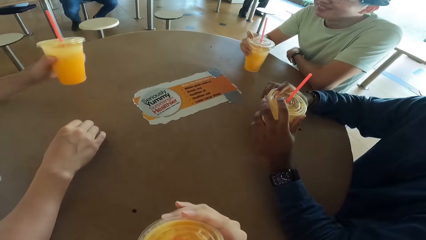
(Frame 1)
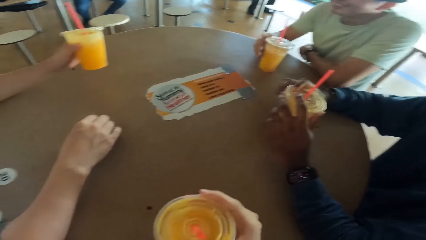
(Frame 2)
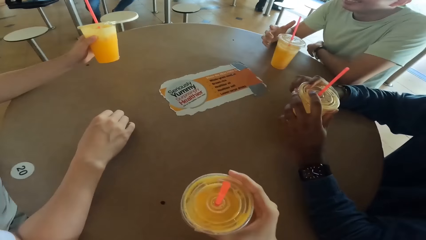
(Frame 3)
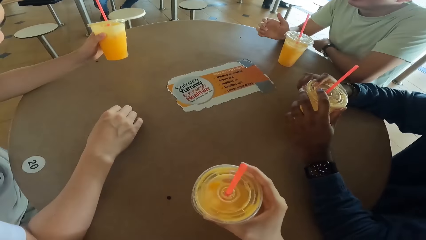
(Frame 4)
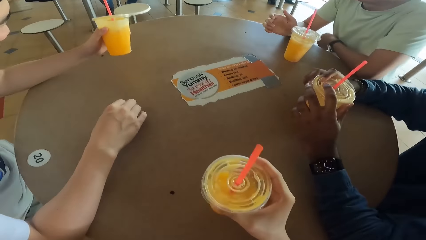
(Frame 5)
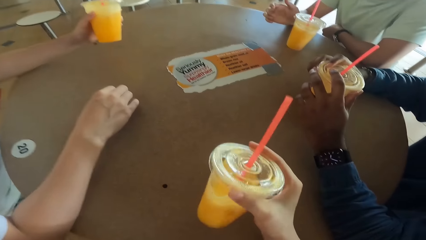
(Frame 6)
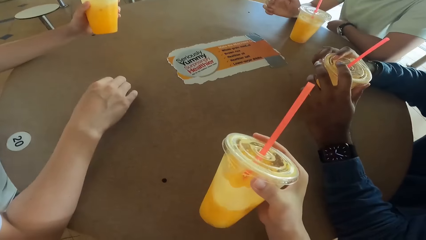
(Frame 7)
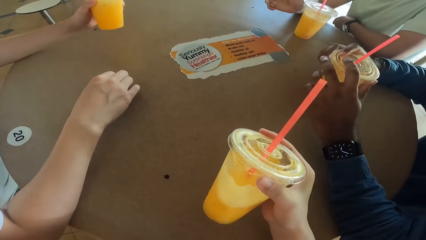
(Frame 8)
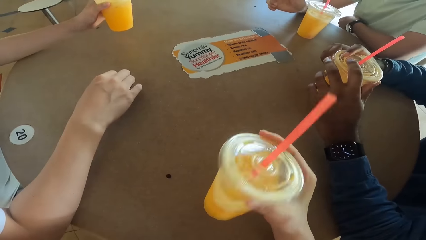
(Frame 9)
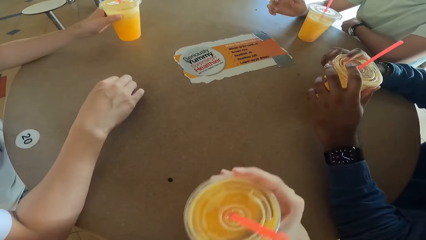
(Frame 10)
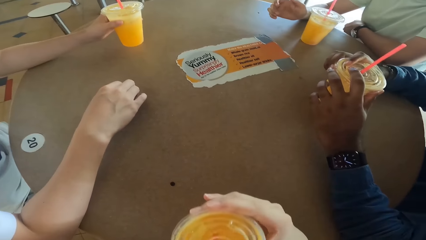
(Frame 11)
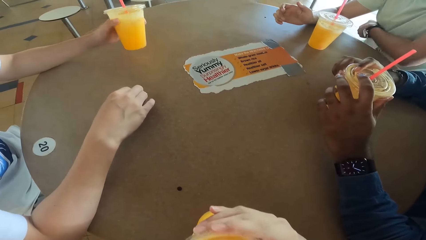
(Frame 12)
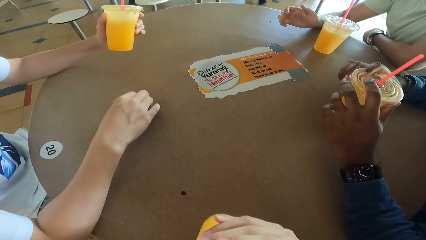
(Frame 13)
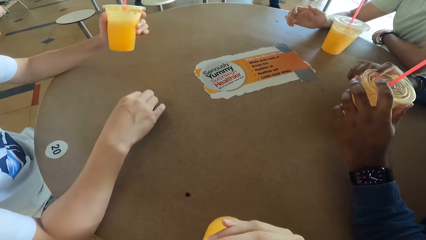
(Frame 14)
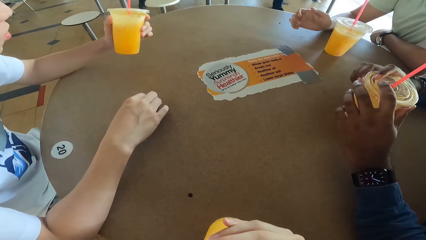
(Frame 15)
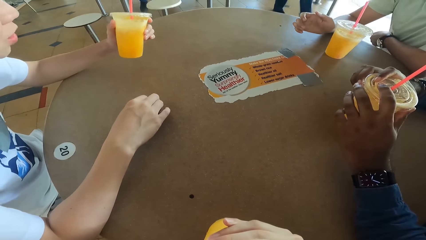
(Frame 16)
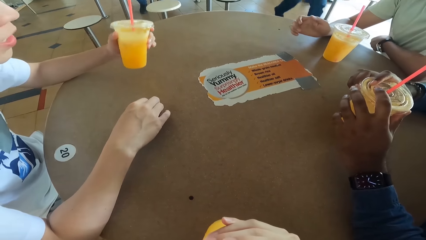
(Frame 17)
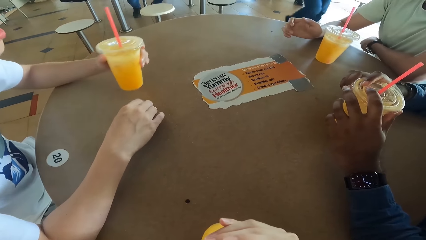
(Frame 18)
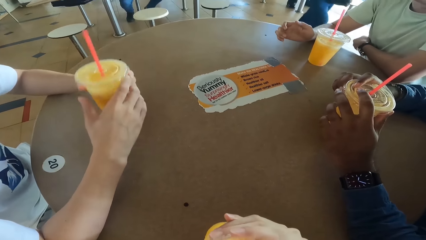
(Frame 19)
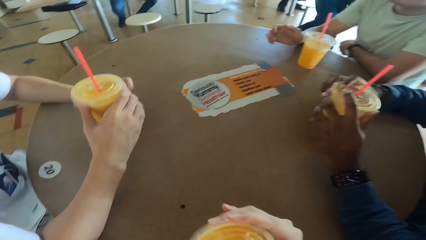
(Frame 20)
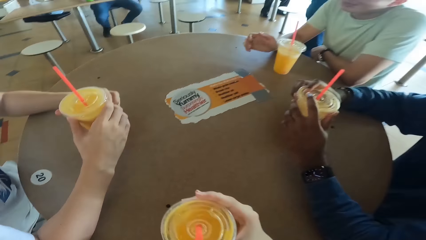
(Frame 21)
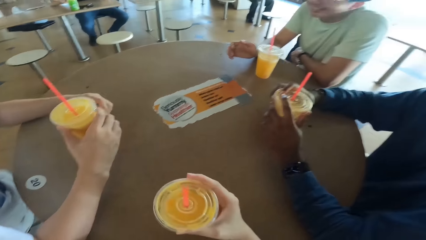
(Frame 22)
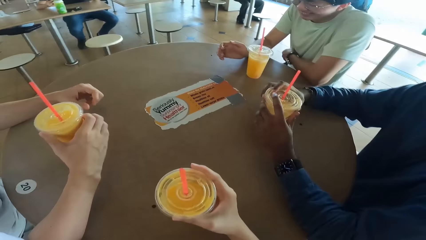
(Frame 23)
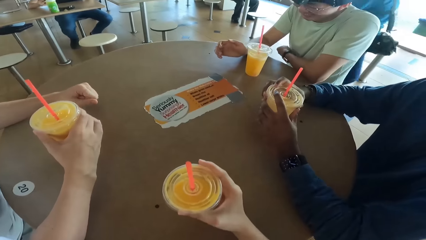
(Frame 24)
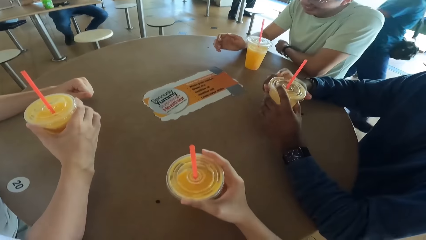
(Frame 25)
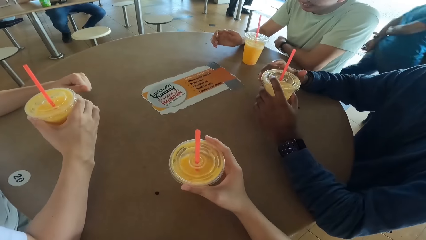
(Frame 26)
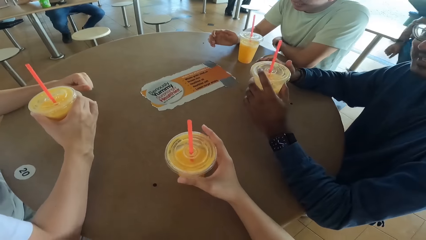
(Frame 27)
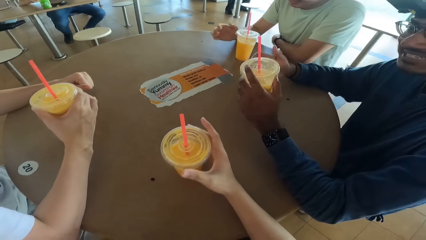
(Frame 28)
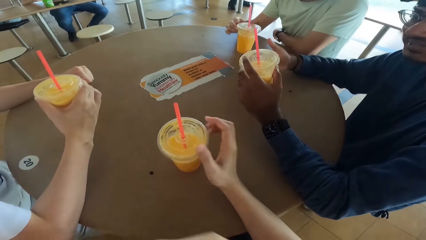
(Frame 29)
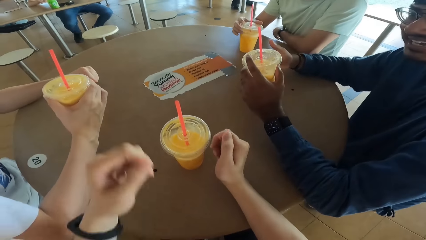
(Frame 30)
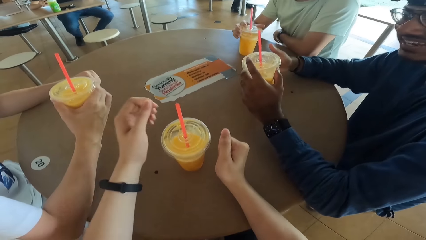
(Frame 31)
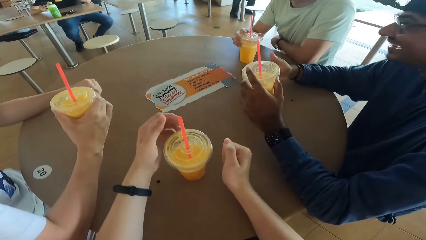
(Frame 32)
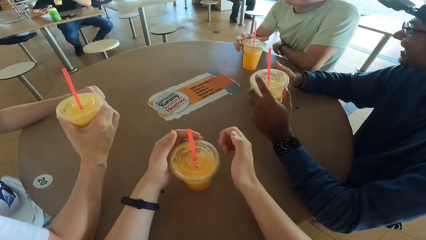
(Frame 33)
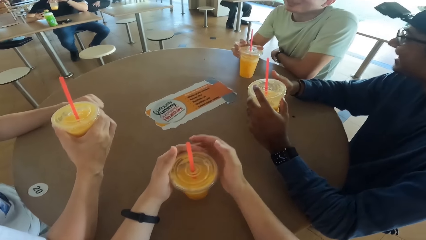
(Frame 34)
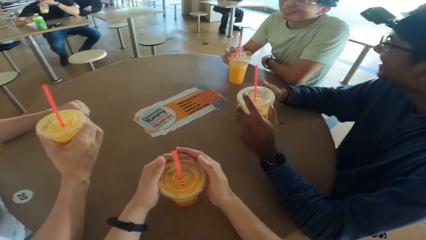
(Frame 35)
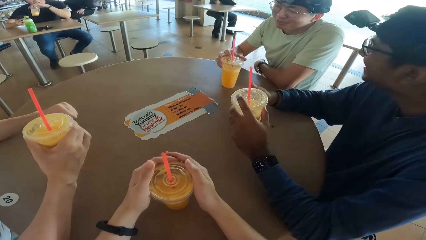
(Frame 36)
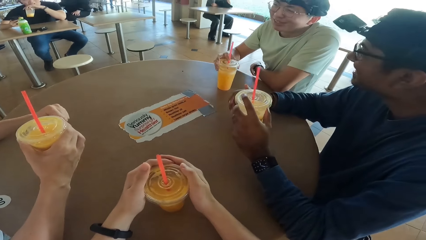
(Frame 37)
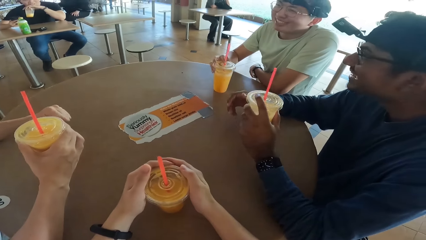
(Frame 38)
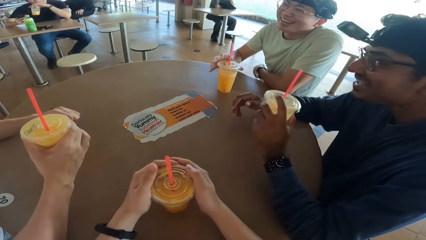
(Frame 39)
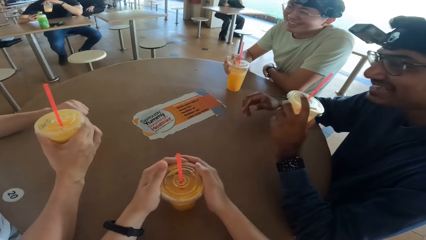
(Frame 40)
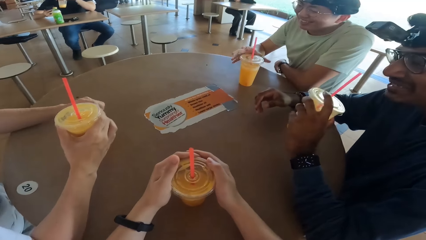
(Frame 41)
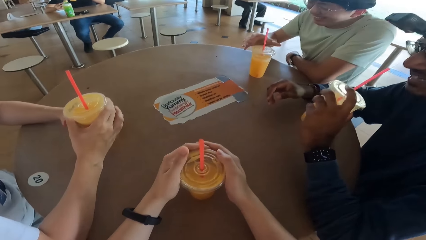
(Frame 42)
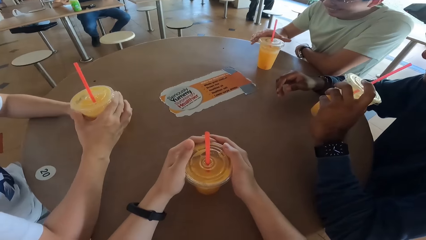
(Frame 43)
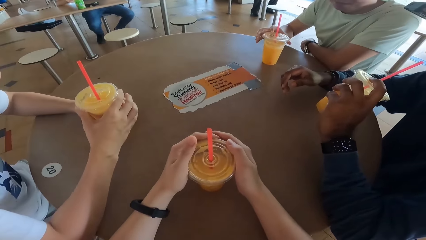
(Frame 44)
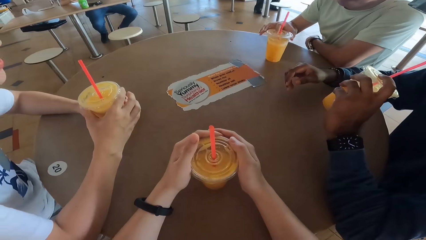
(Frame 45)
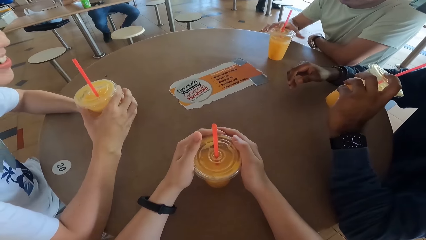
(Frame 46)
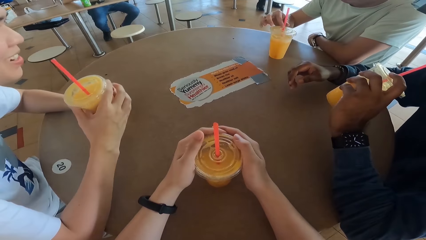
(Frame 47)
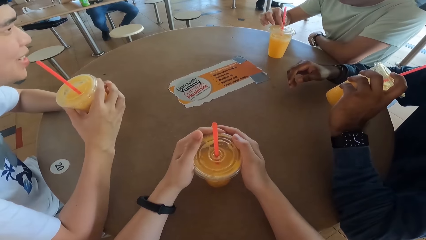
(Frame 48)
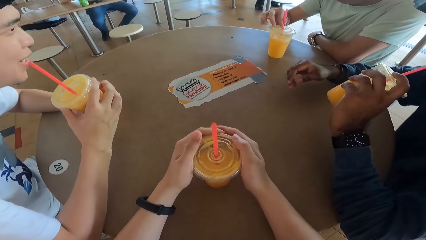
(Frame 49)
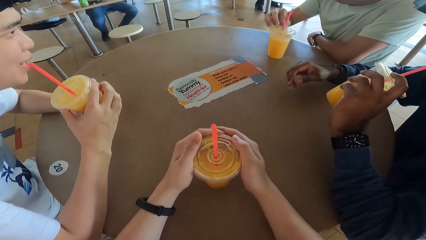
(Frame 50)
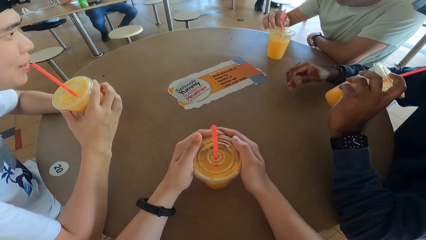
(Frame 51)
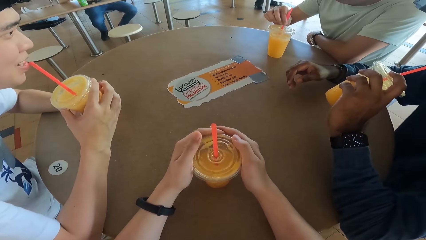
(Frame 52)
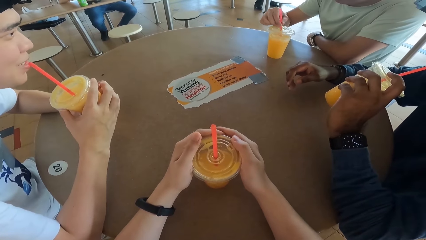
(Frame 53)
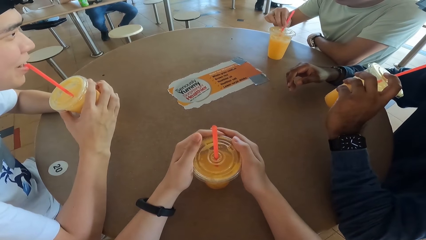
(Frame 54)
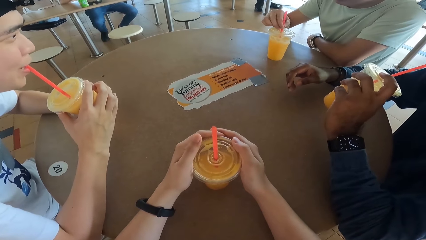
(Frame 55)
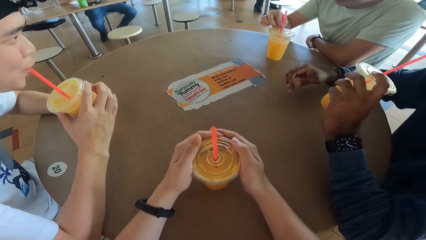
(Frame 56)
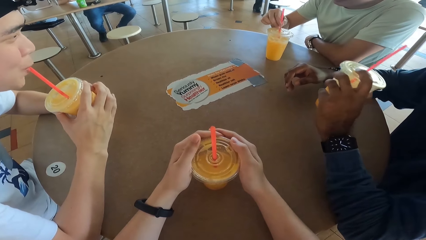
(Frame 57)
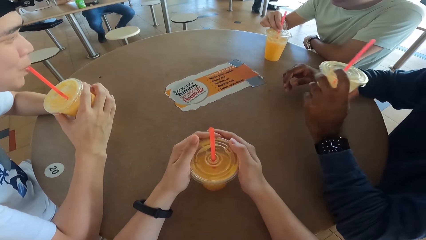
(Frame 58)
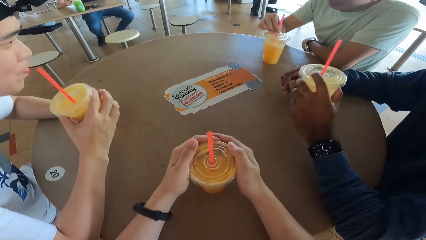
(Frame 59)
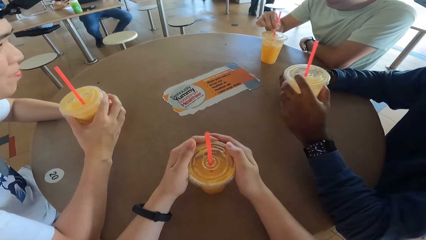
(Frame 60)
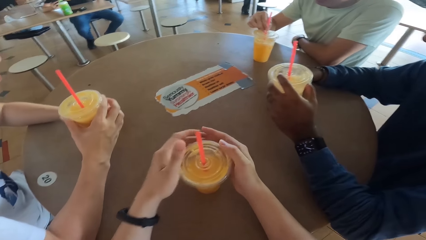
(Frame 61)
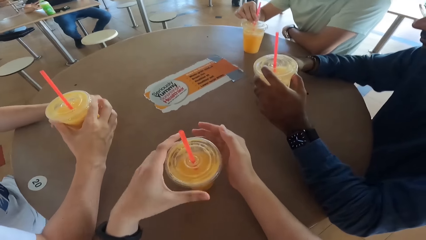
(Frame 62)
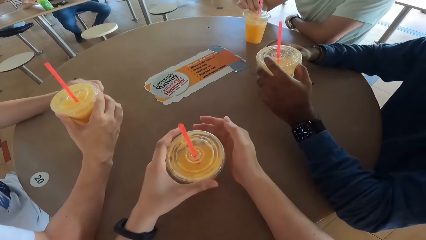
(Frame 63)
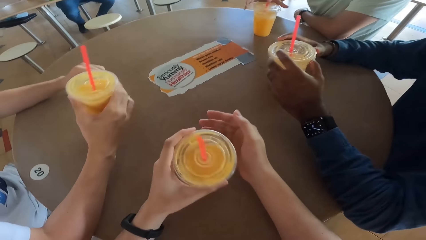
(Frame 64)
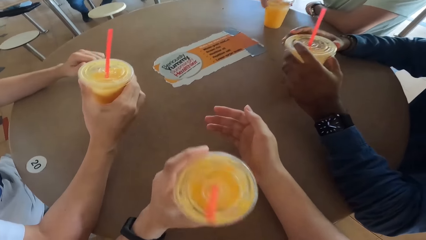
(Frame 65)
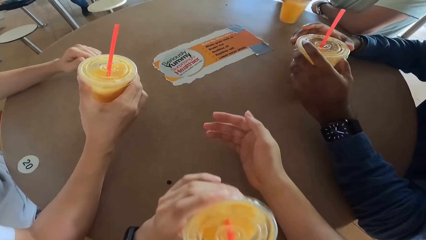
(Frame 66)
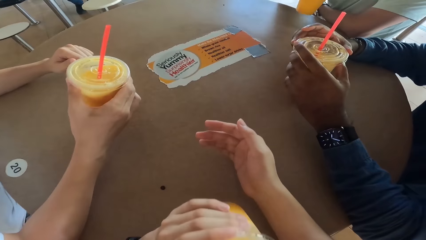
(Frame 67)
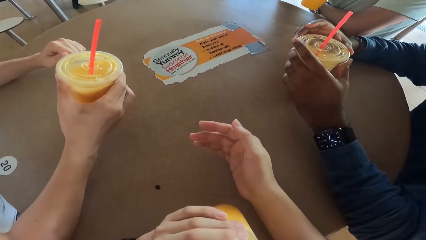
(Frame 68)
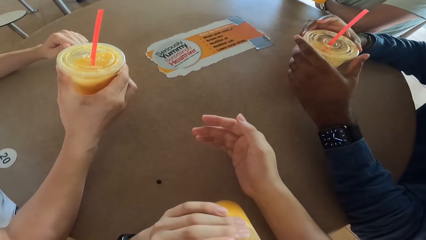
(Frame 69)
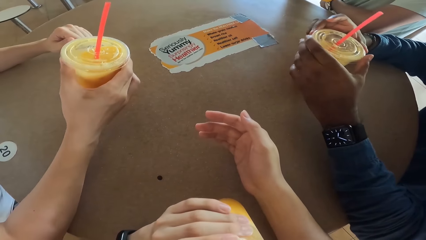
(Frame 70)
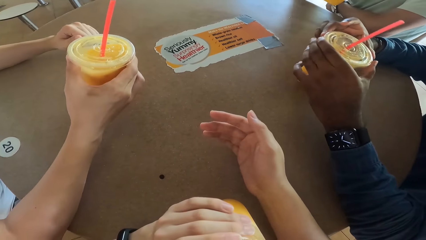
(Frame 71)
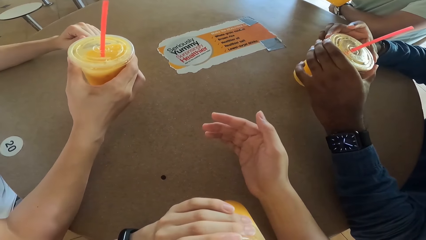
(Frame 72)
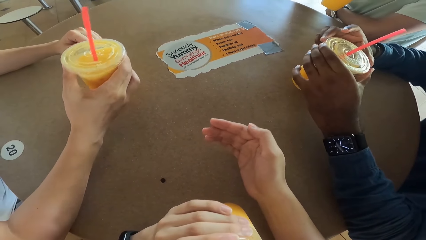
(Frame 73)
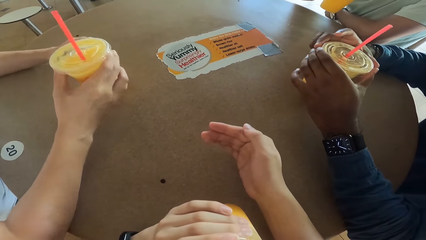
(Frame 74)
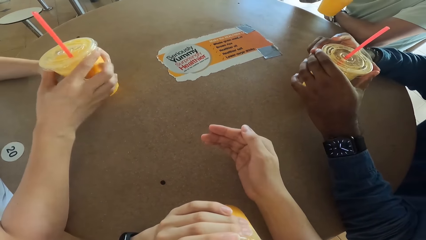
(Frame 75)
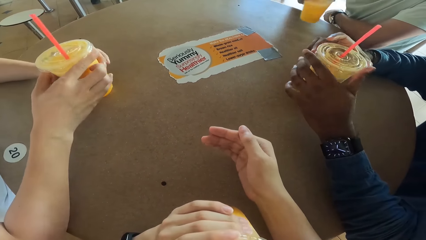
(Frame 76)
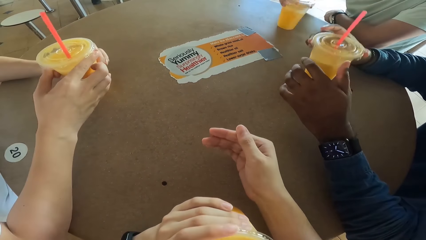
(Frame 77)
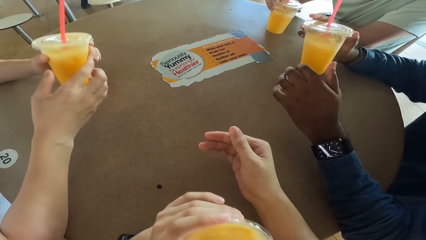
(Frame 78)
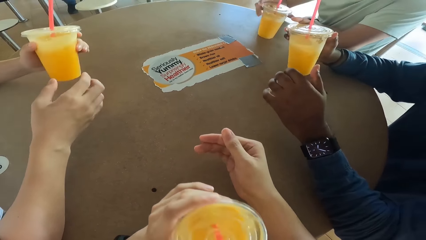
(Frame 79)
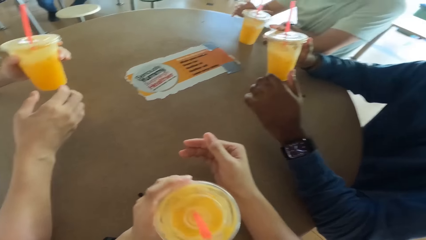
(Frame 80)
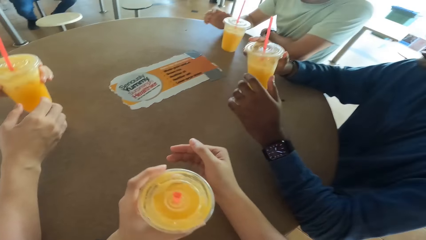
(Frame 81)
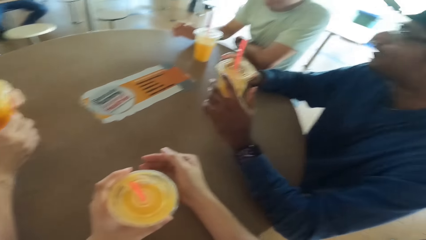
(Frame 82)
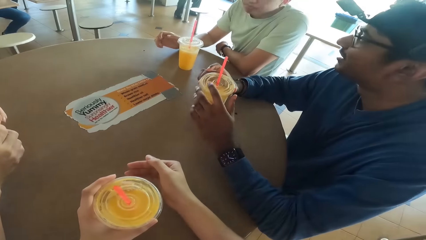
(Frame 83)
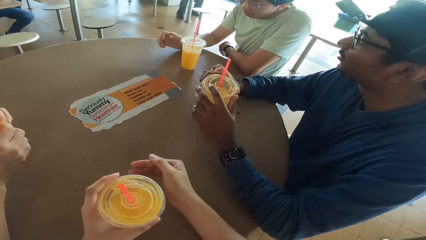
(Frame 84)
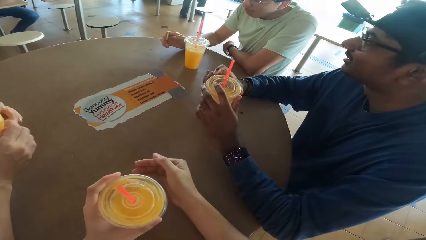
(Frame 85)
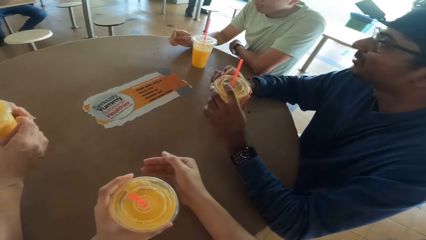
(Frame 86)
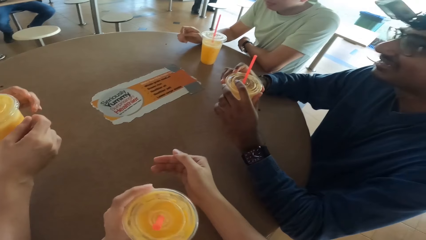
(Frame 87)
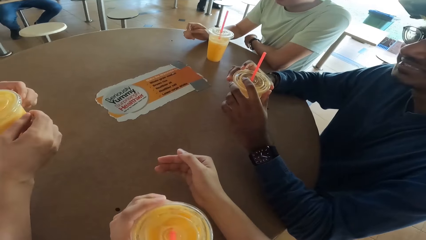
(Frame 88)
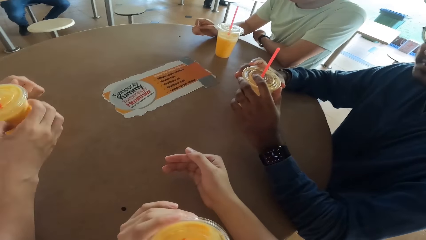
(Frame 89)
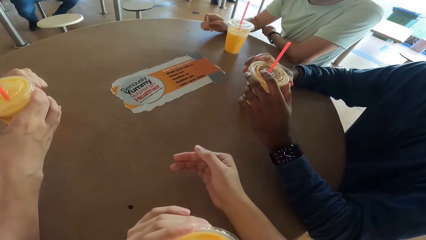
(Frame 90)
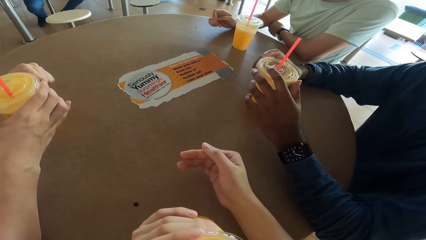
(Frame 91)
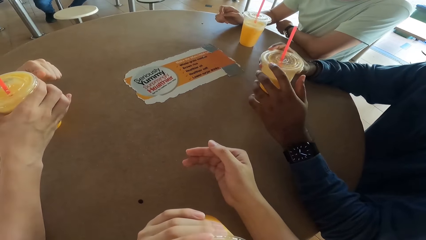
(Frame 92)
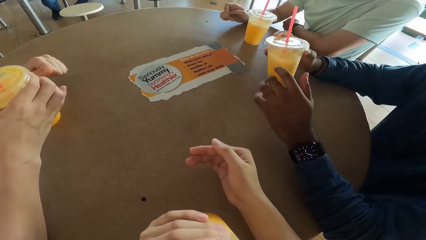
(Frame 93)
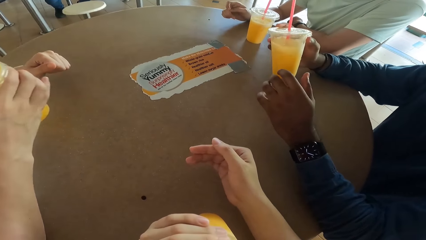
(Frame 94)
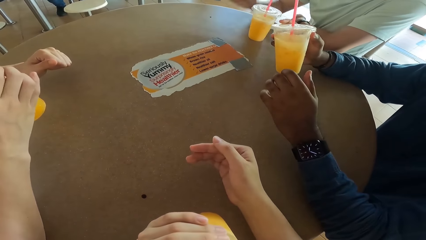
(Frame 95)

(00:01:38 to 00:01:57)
The camera wearer shakes a drink and takes a drink. A person talks. Another person talks. A third person takes a drink. A fourth person takes a drink. The camera wearer takes a drink. A person talks.
